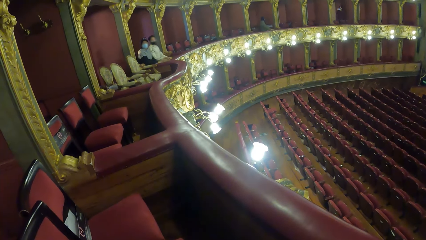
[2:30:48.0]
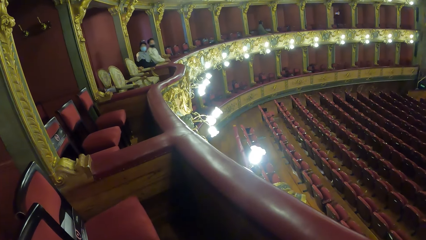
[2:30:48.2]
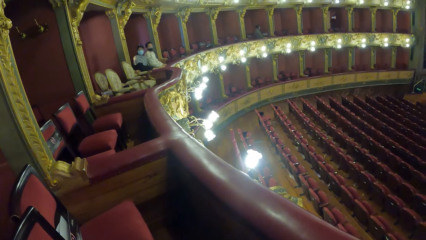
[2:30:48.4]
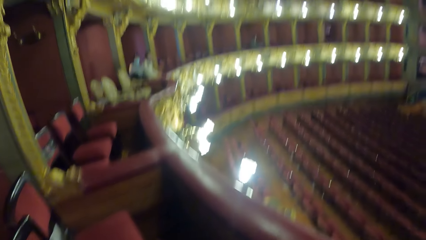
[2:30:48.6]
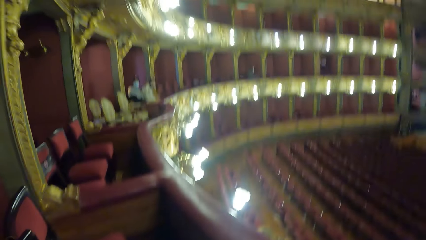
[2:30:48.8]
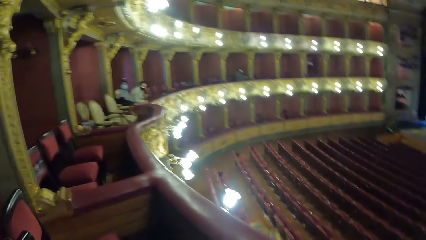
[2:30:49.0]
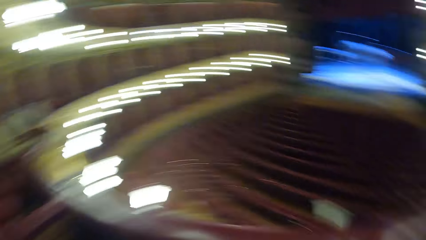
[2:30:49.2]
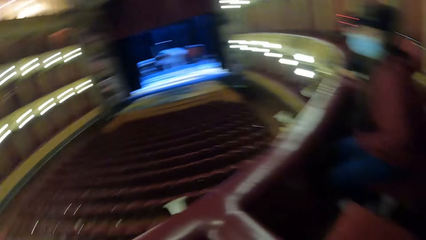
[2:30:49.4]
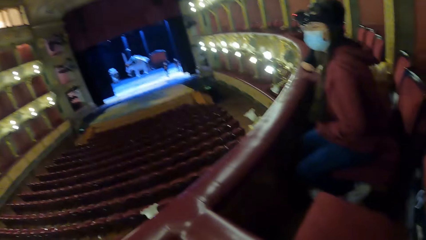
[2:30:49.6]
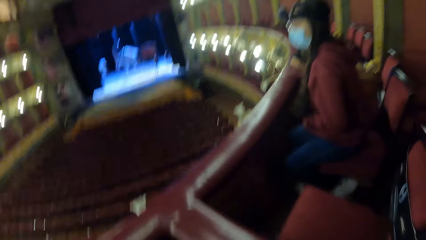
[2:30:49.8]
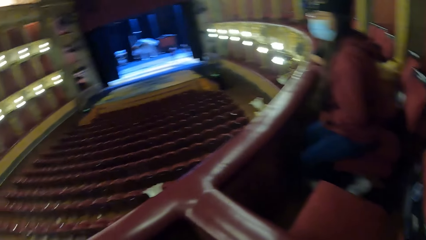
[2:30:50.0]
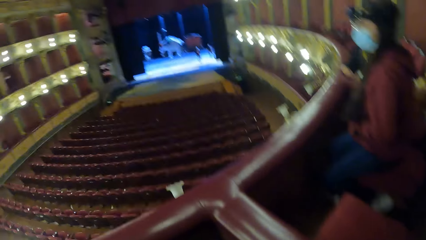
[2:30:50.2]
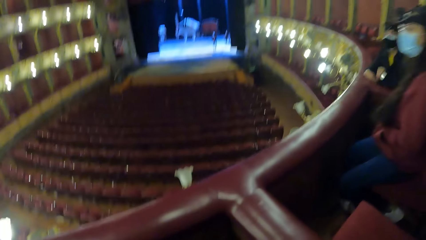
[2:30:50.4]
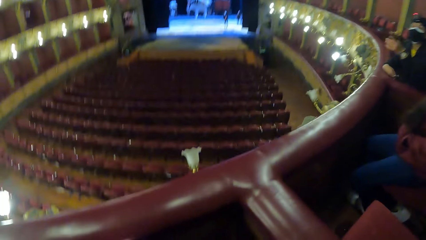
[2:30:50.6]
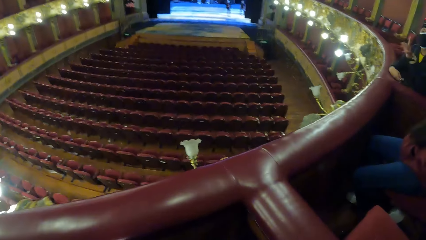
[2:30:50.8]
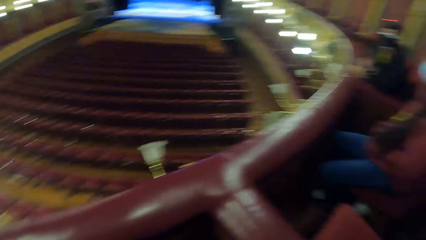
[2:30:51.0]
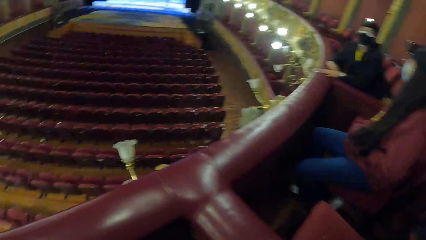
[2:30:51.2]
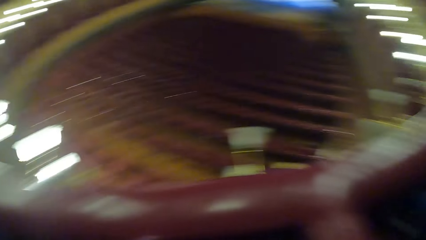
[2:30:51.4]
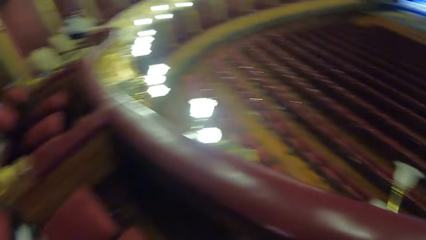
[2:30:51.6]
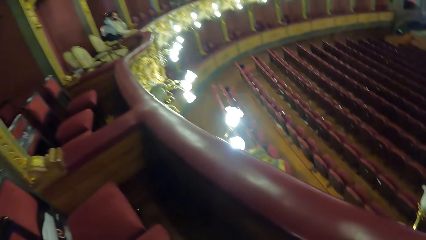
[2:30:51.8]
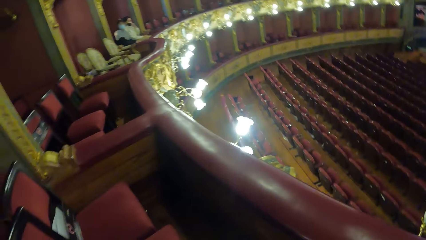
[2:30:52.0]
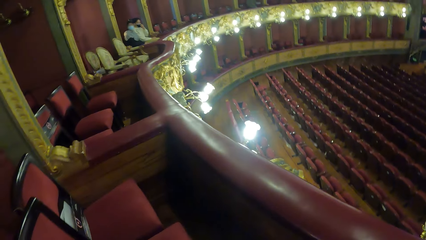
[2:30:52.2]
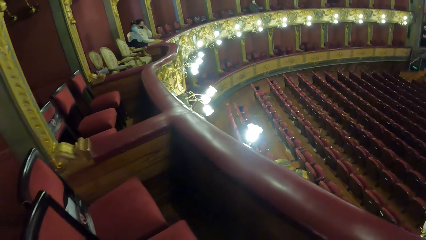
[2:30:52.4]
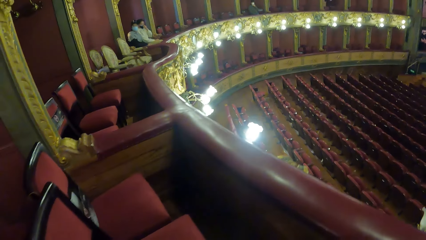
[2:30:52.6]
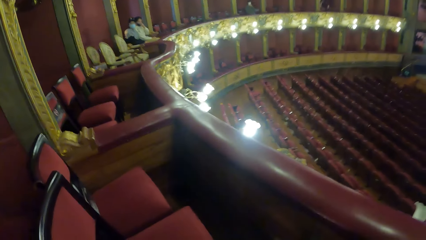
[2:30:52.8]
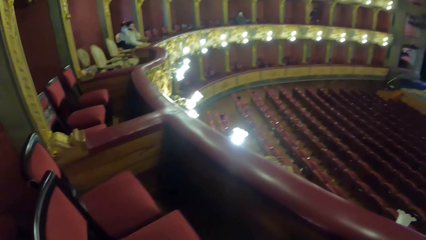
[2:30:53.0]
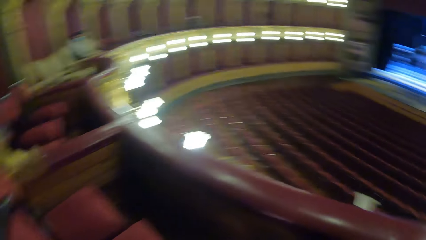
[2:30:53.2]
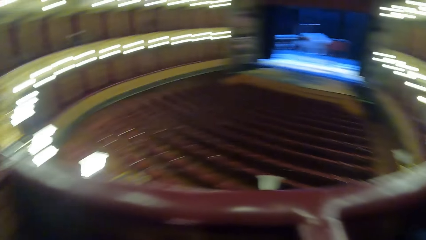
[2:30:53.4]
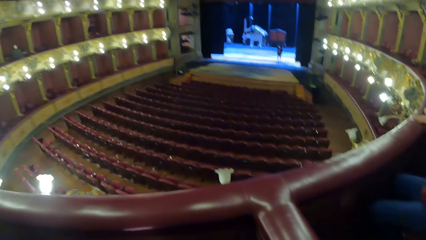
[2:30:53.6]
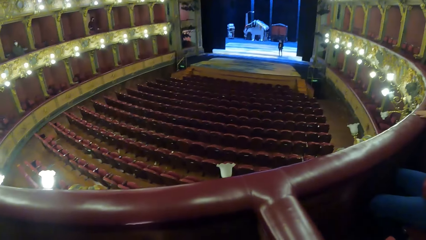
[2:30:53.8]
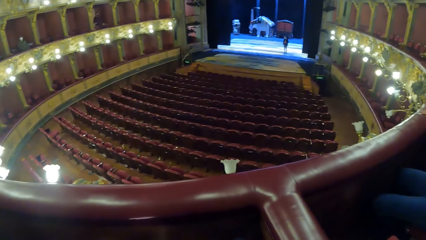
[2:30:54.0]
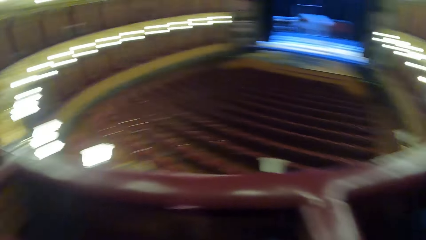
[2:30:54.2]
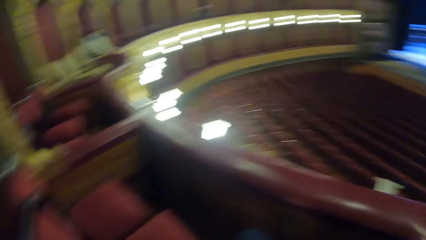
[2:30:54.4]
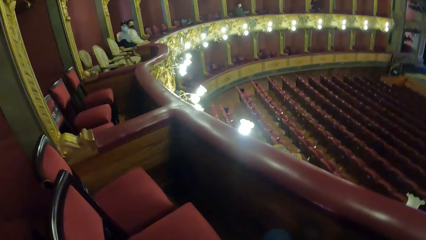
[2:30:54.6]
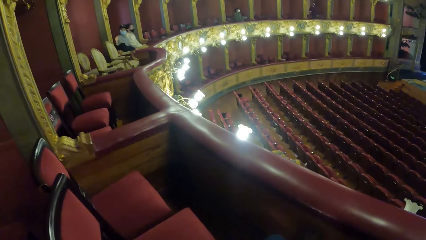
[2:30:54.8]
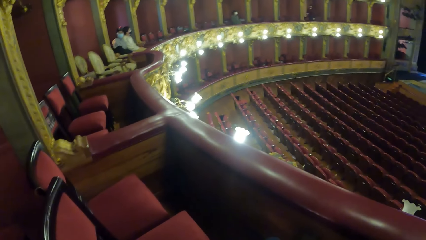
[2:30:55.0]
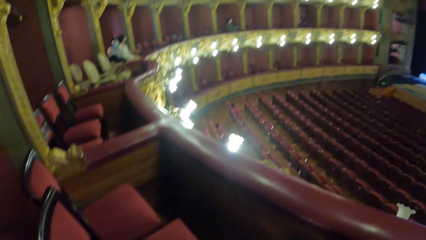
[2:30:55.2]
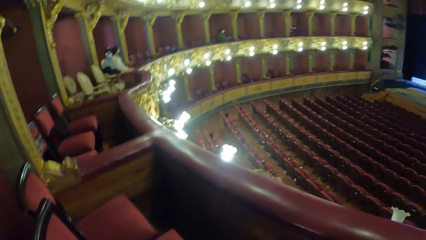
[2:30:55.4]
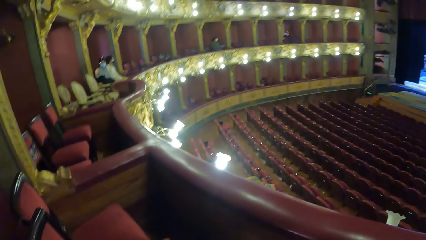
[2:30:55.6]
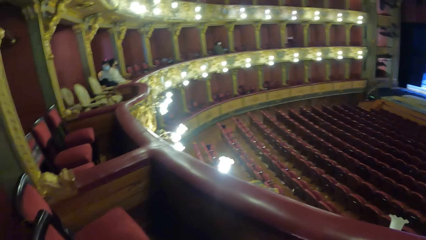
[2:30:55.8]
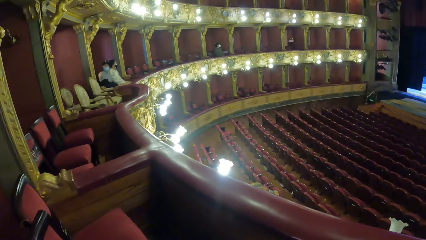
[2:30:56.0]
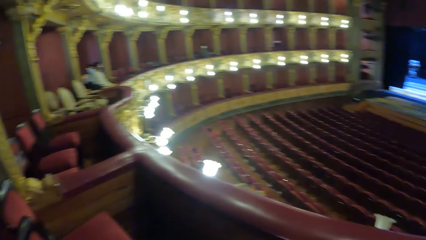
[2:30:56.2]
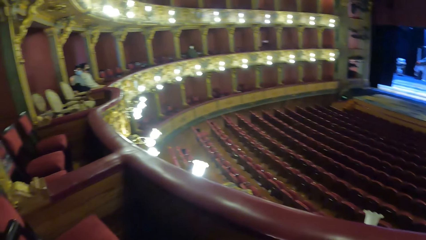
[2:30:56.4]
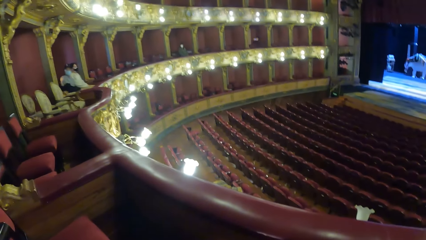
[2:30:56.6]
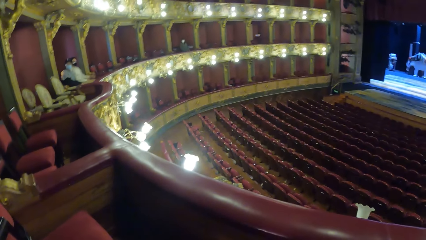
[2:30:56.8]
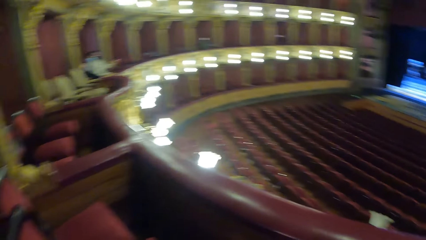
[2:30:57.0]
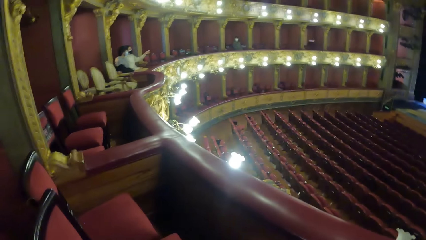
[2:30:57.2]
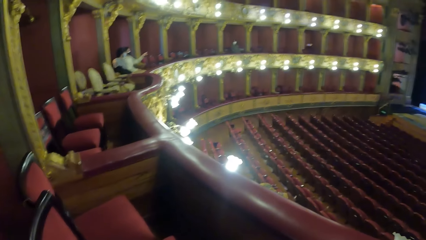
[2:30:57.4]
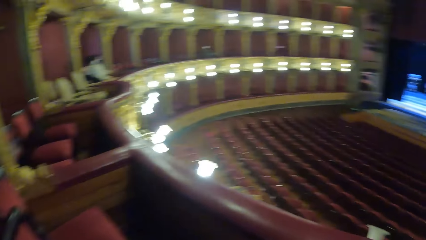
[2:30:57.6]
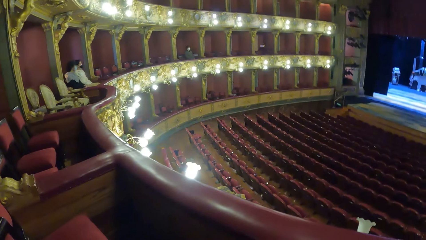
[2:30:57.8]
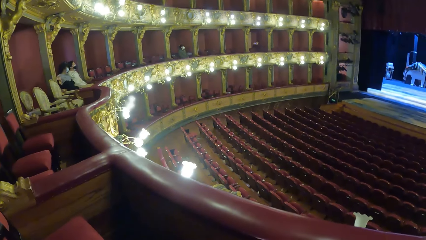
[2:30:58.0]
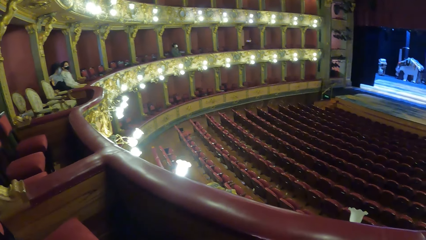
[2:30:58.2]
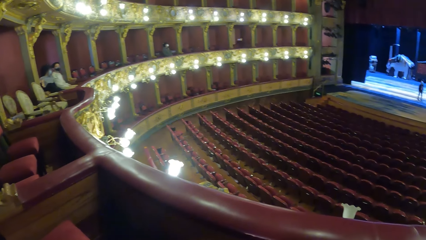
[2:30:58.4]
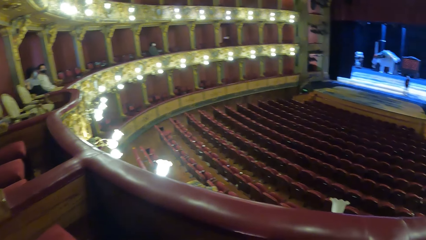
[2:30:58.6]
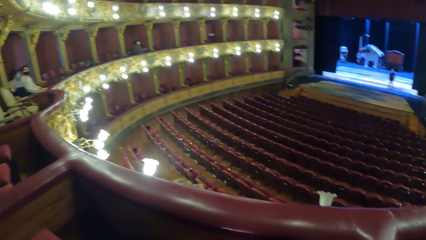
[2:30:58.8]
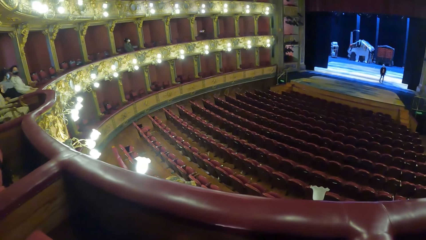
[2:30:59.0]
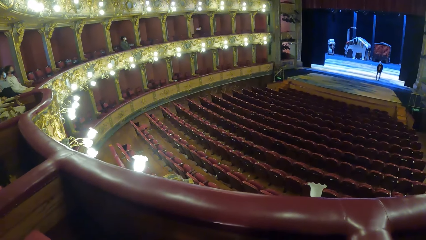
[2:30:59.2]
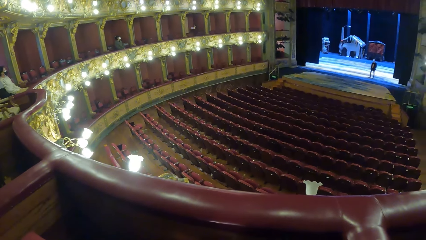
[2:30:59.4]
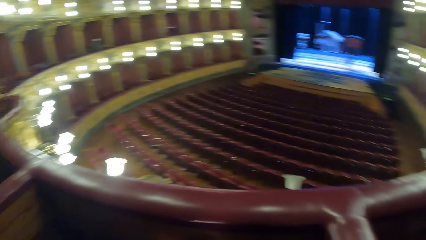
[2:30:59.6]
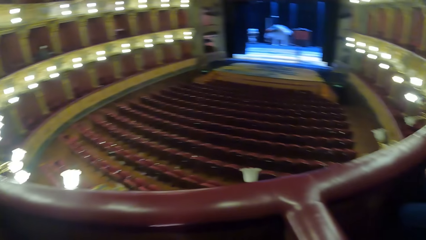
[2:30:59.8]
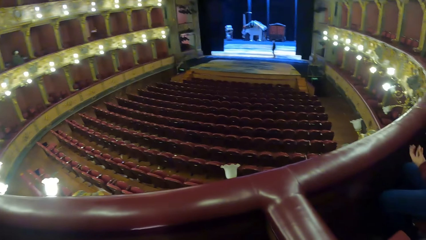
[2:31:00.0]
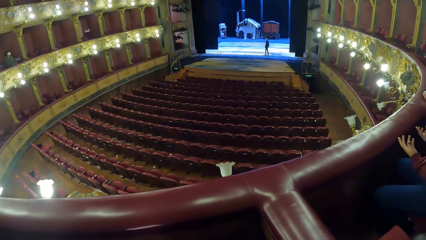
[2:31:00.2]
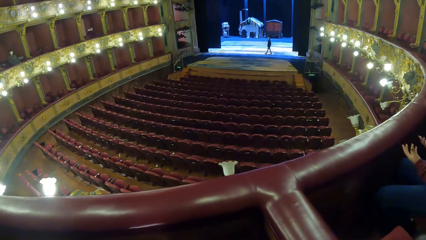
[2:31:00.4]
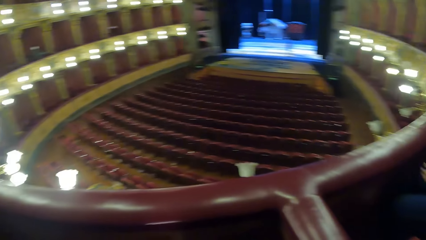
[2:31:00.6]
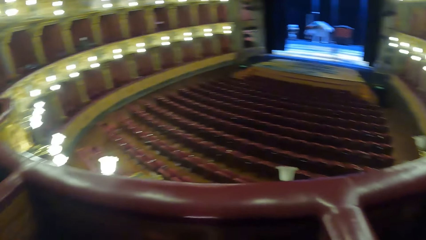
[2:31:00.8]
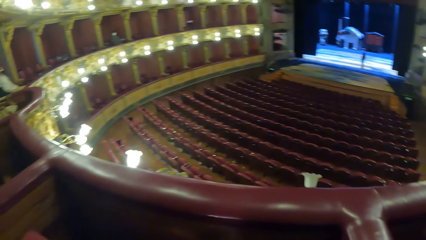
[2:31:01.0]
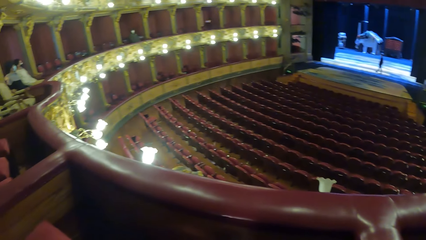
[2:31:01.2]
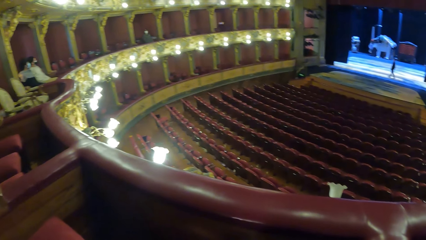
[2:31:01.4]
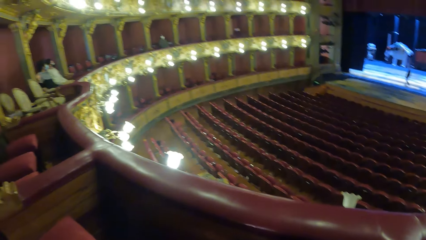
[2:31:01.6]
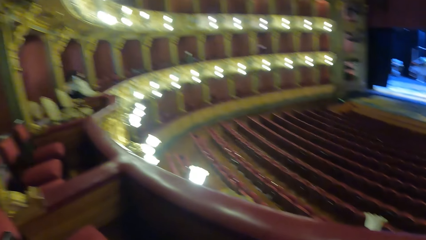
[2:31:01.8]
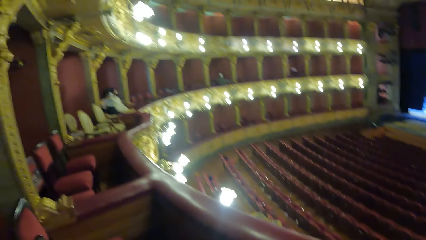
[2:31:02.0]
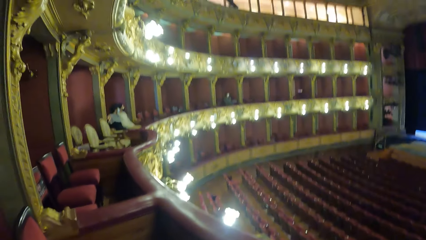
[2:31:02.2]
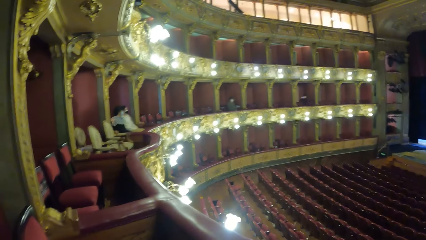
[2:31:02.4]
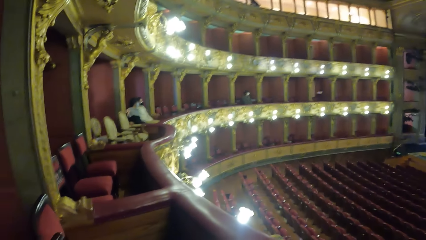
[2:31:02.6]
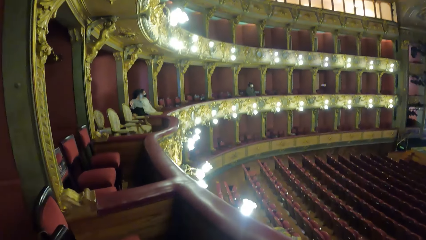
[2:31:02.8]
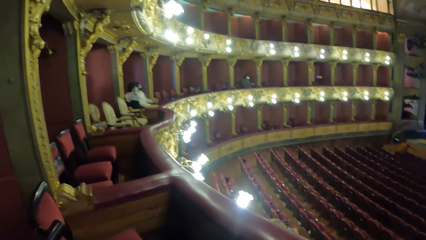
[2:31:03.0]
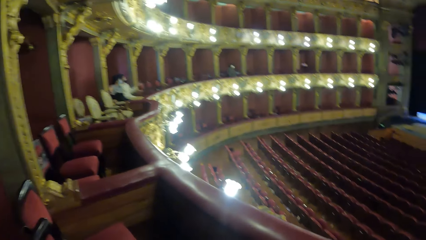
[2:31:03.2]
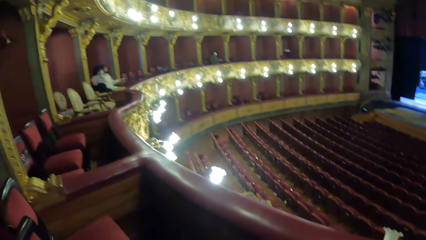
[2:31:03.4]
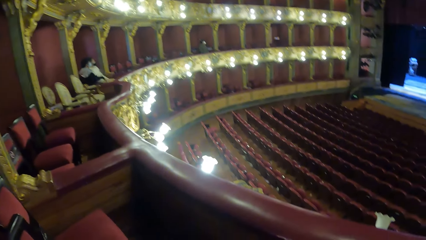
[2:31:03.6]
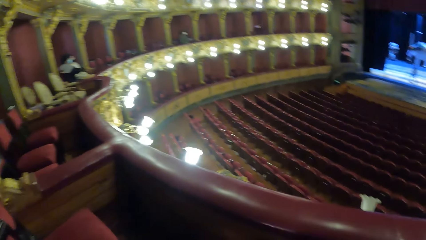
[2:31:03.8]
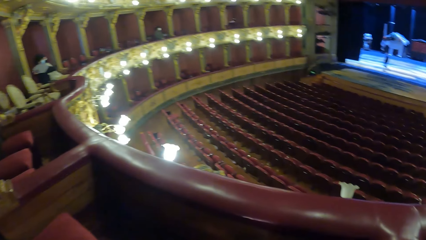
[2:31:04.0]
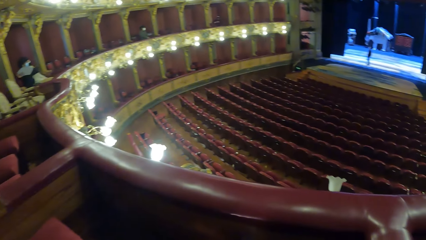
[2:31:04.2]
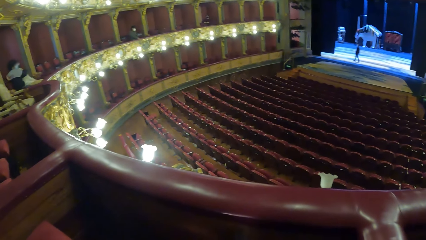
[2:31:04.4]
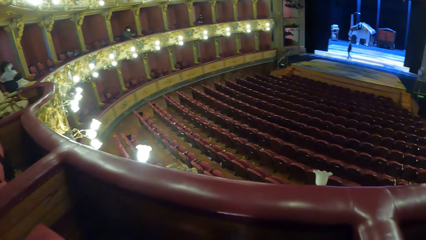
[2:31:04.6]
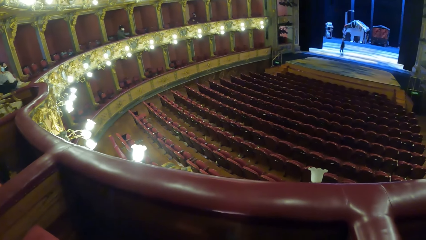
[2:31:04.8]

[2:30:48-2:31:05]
The man gestures with his left hand. The woman gestures with her hands.
